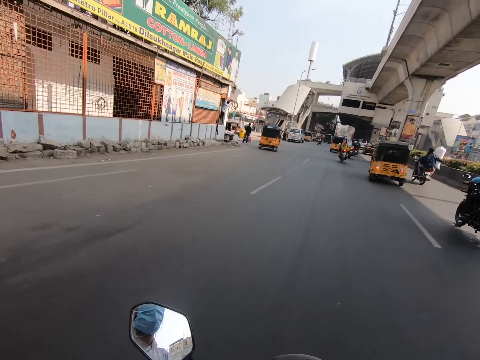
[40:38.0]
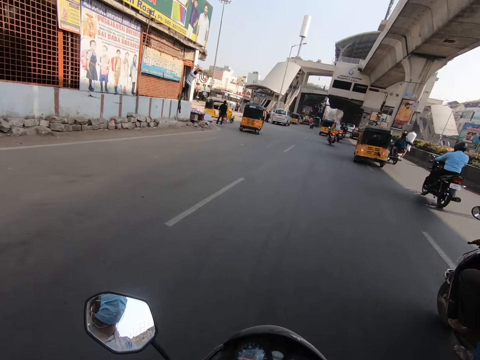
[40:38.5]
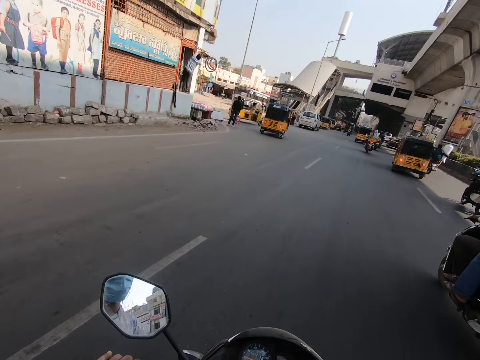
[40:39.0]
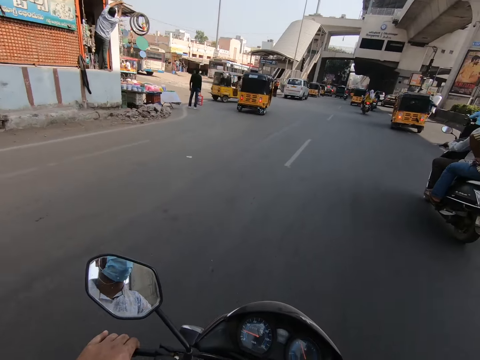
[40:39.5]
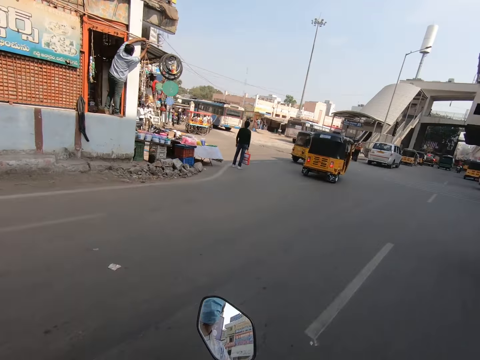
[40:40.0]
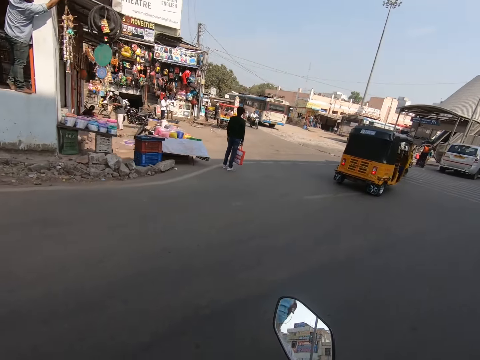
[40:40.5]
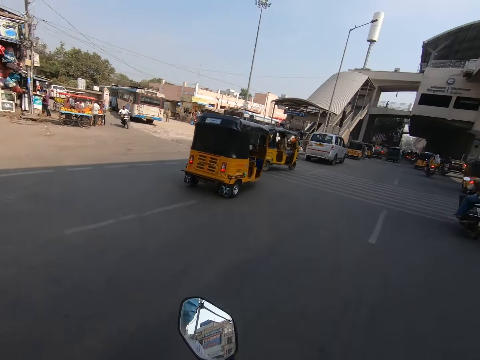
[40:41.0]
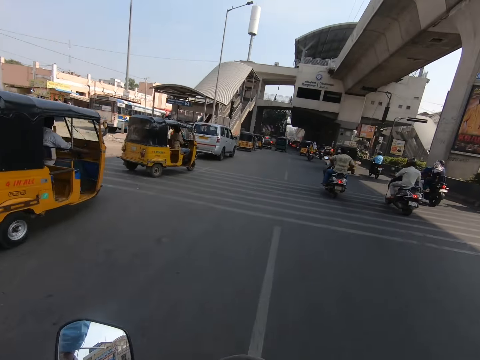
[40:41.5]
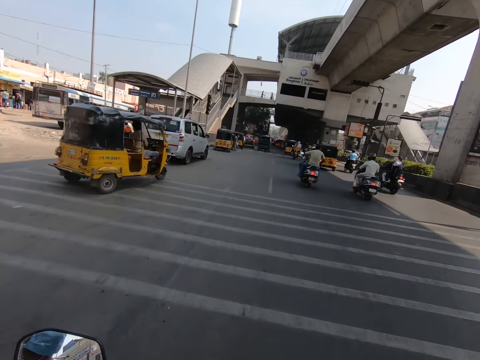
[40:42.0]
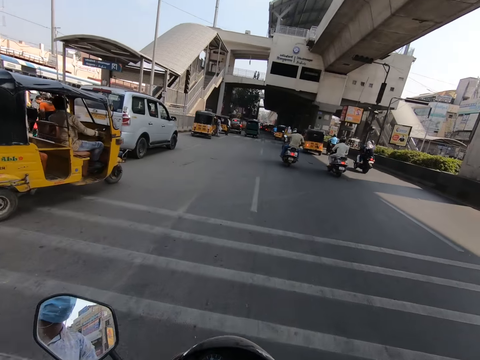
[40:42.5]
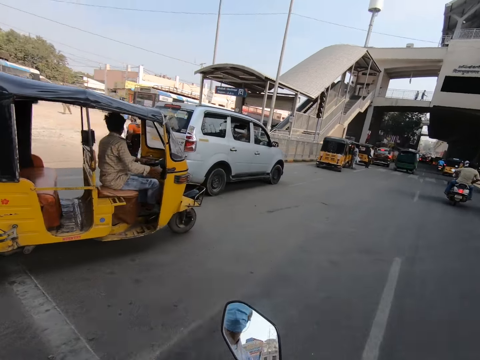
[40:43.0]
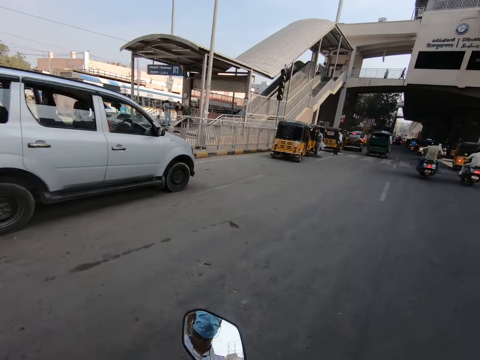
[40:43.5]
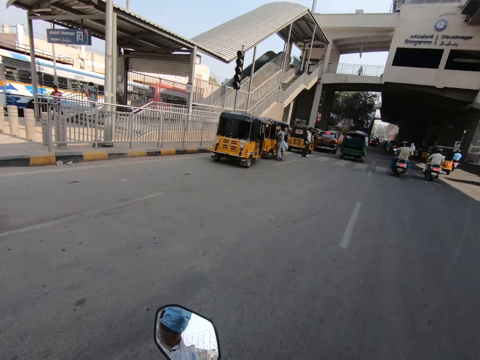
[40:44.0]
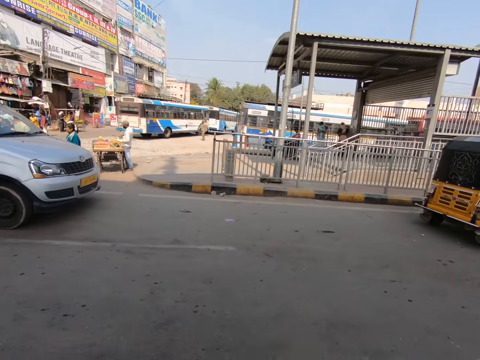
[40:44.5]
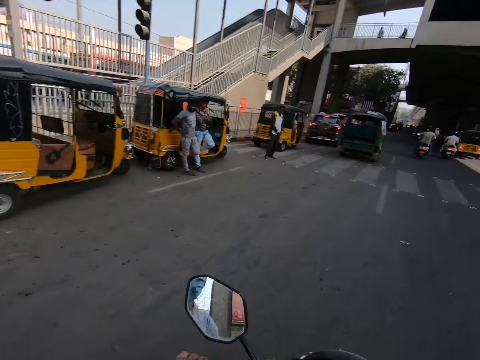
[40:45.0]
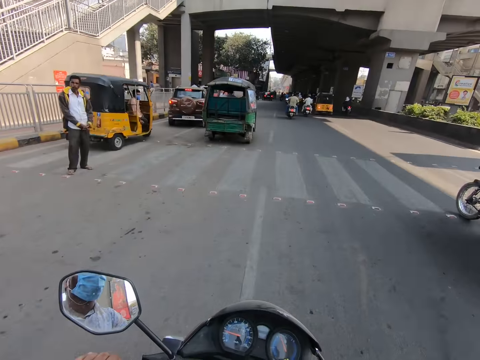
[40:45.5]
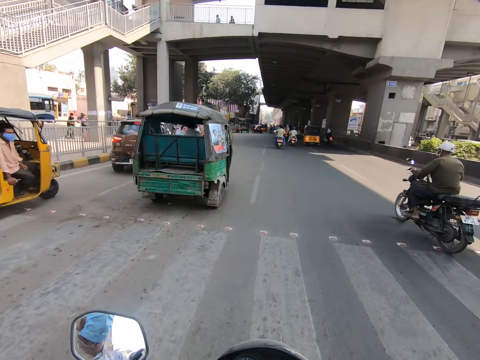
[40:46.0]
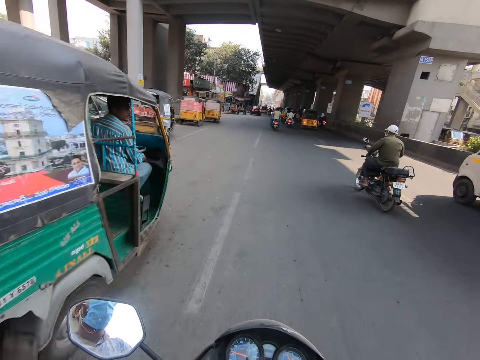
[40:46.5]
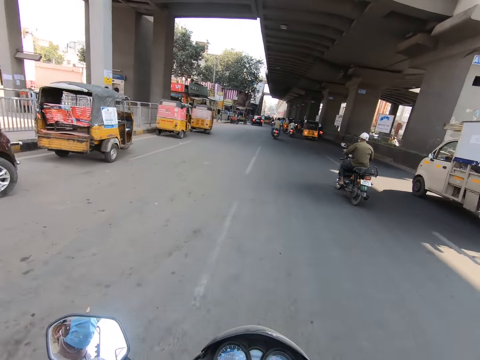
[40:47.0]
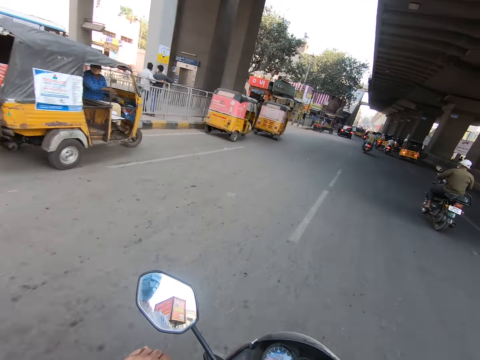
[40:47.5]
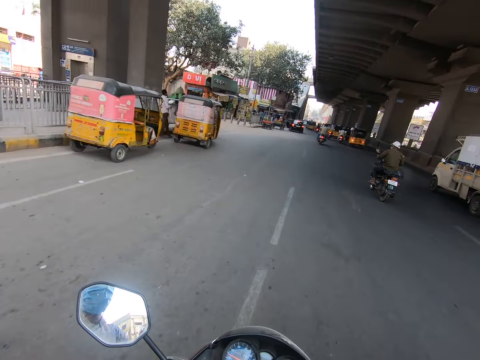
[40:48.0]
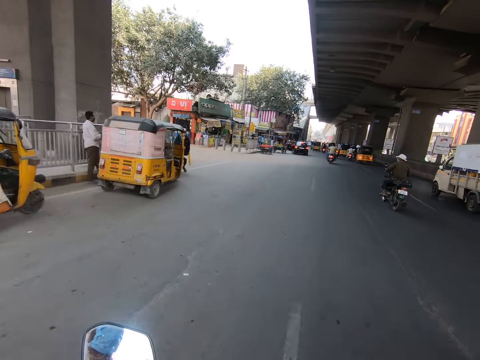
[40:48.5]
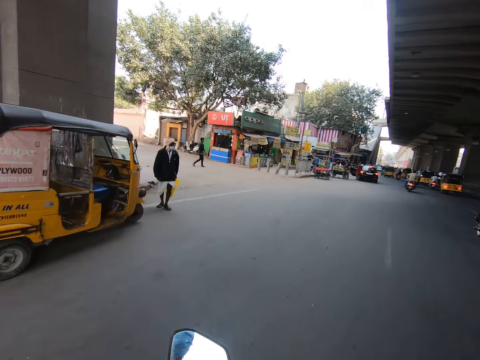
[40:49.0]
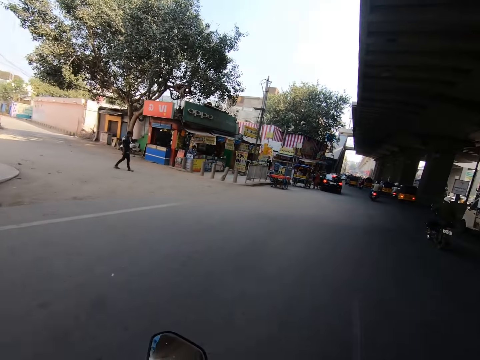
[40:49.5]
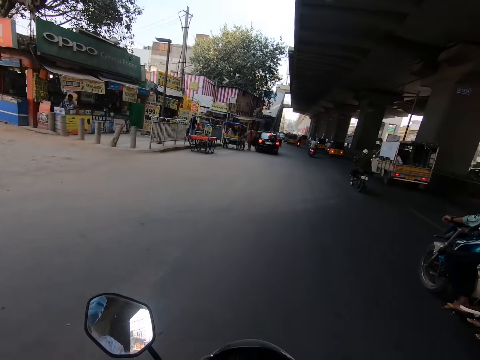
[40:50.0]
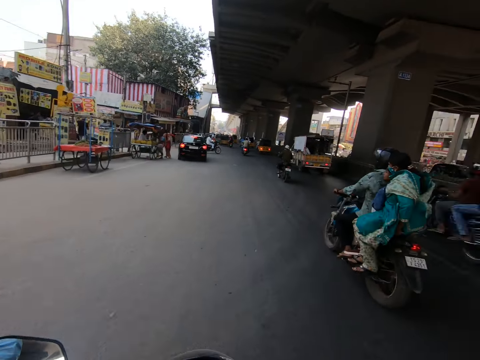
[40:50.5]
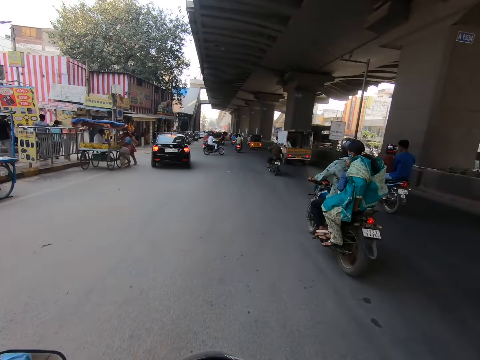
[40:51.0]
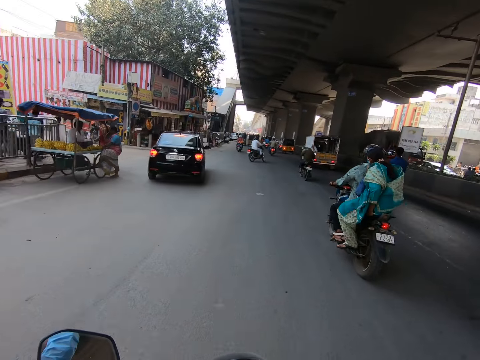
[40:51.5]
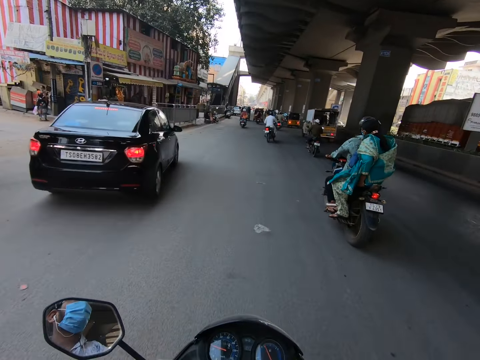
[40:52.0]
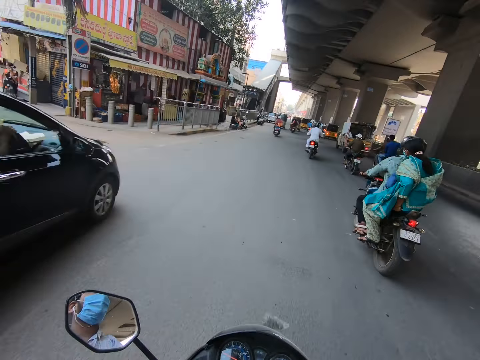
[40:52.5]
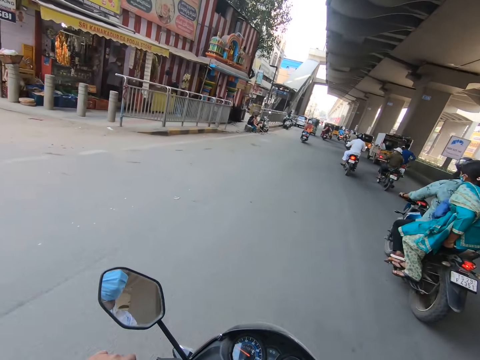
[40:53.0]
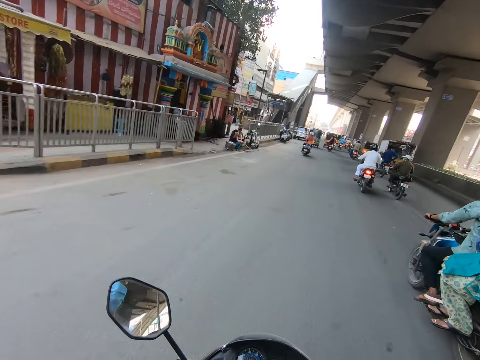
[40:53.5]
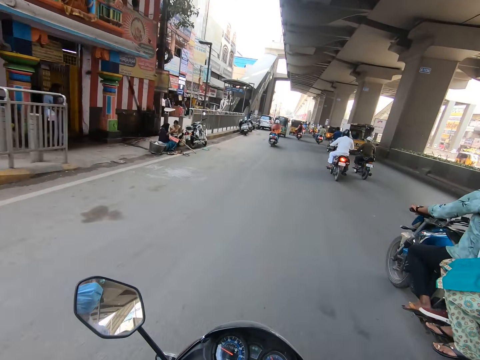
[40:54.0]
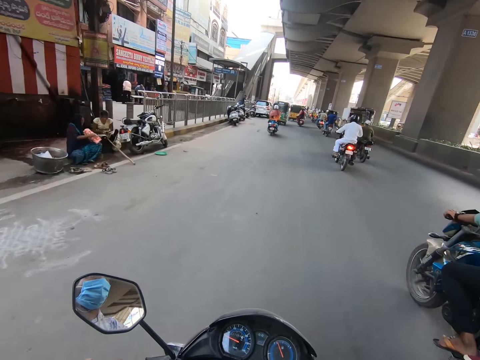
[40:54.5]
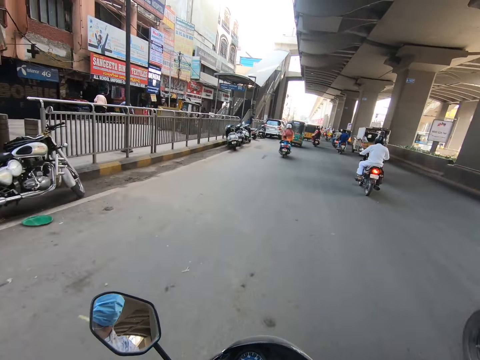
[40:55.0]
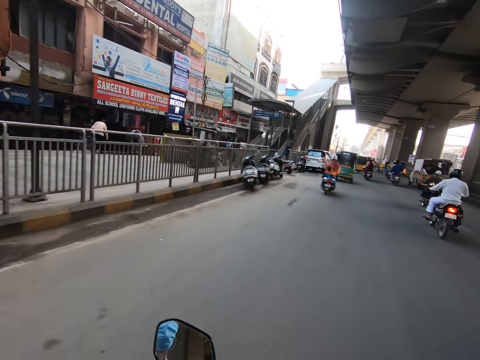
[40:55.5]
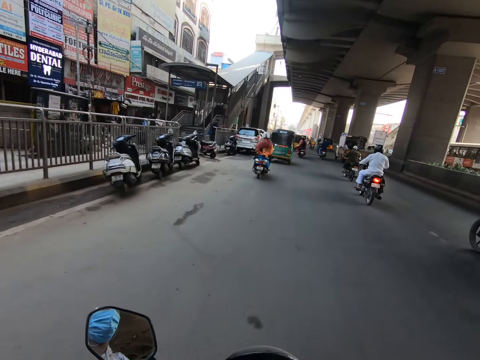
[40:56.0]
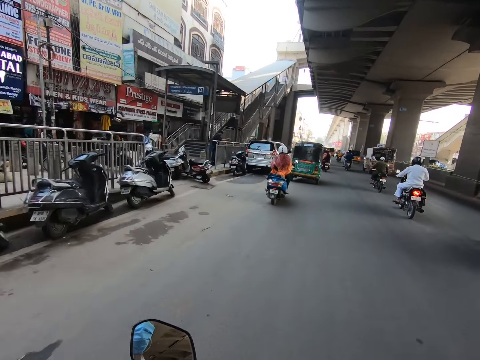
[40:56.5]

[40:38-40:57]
A motorbike moves past the camera wearer. The camera wearer rides the motorbike past a tricycle. They ride the motorbike past a tricycle again. They ride the motorcycle past some carts. They ride the motorcycle past a black car.

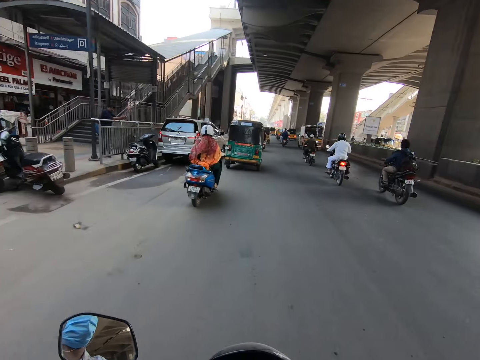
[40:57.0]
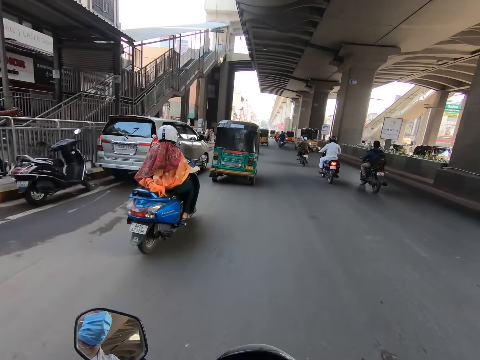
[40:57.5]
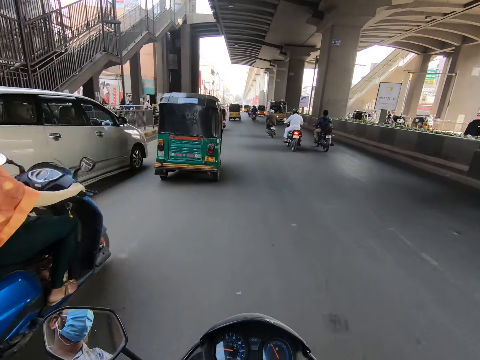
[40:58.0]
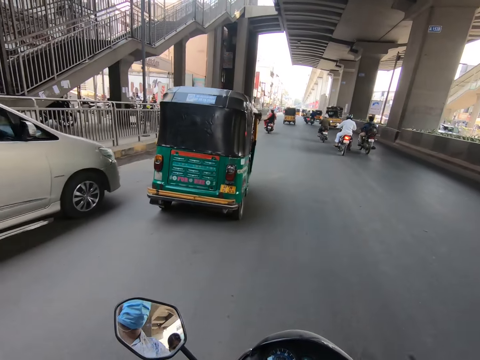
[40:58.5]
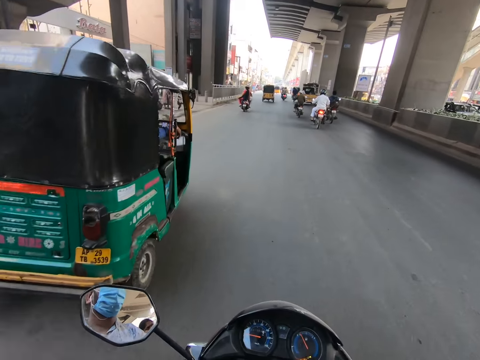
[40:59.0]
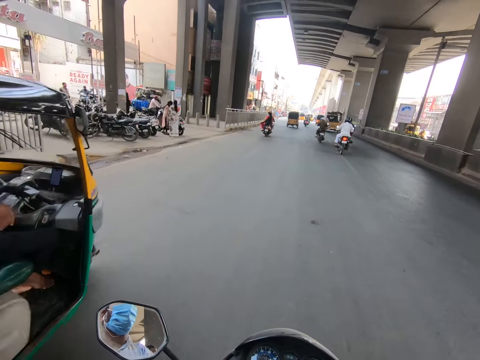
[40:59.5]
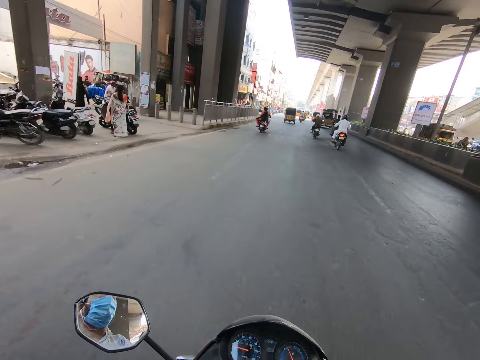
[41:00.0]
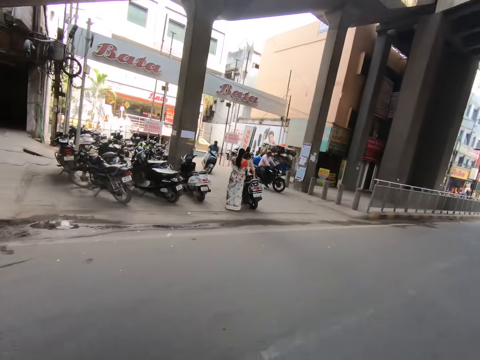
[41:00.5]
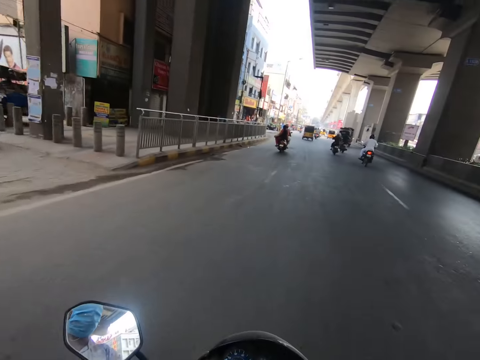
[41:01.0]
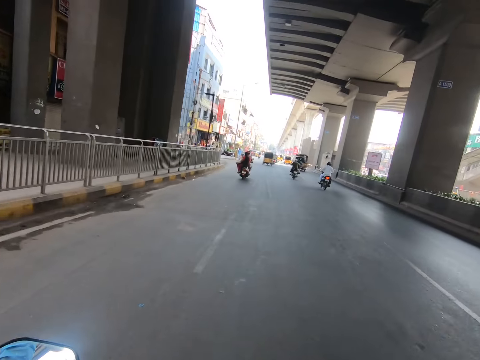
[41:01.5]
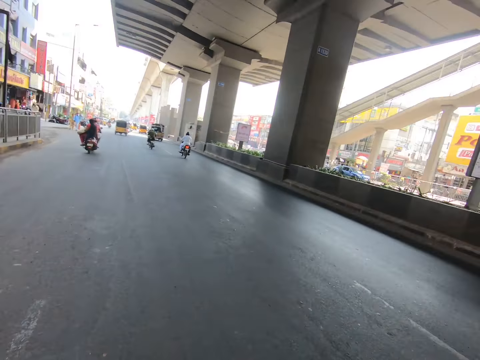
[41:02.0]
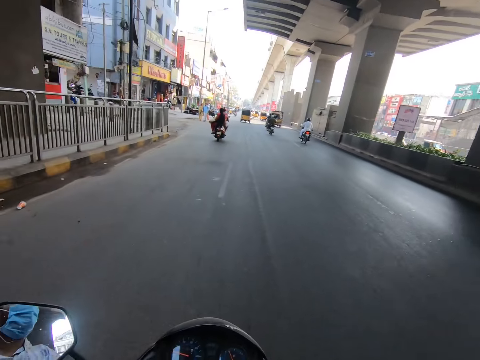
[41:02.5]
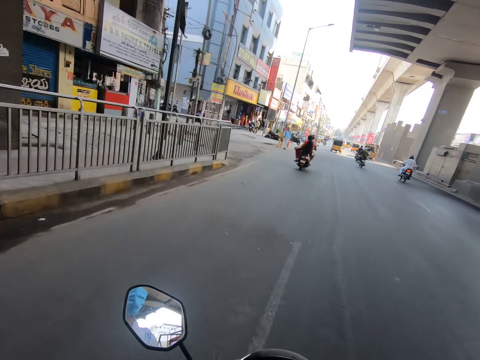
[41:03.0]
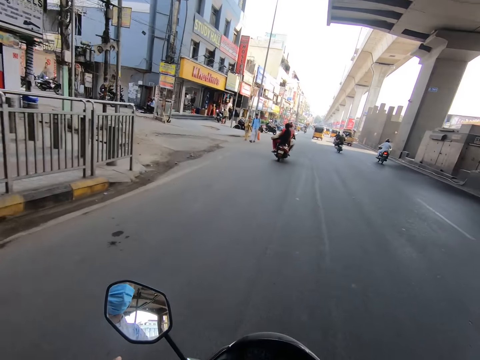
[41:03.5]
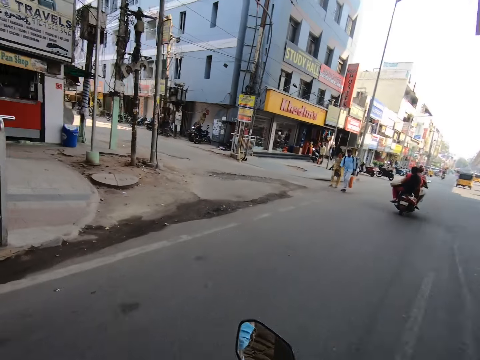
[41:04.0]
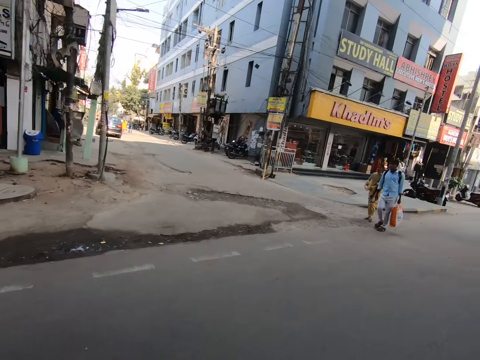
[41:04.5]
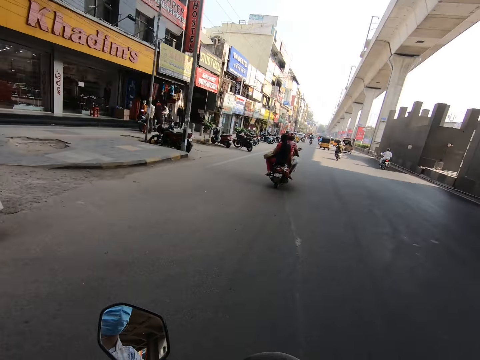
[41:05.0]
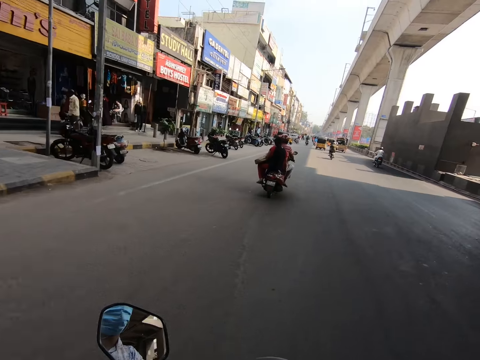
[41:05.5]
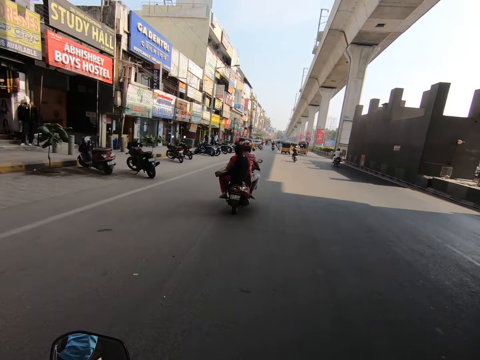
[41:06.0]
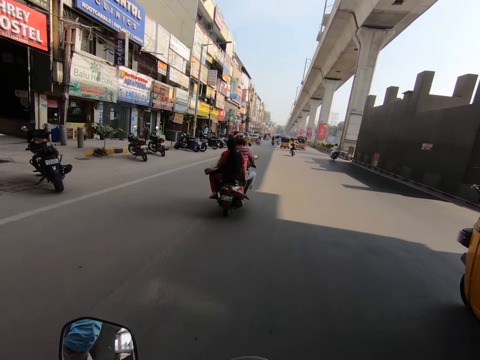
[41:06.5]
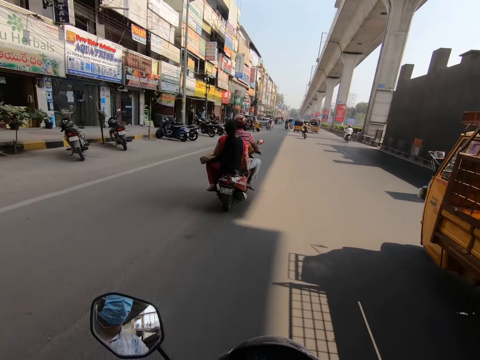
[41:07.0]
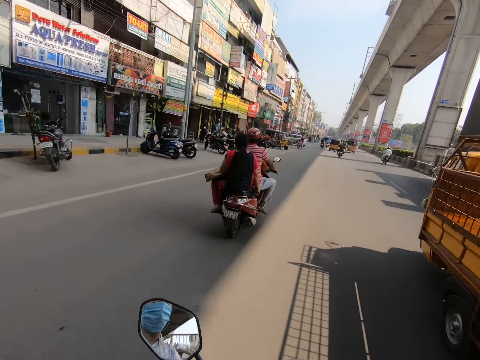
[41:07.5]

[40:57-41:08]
A yellow truck drives past the camera wearer.
